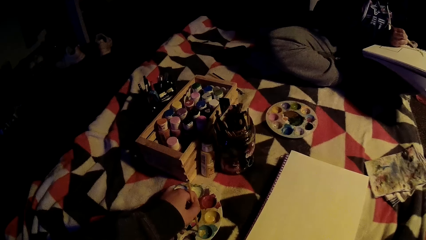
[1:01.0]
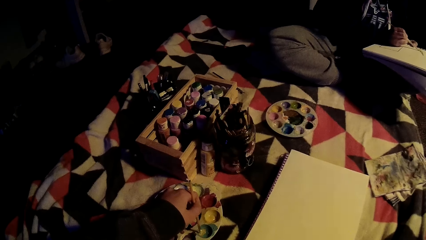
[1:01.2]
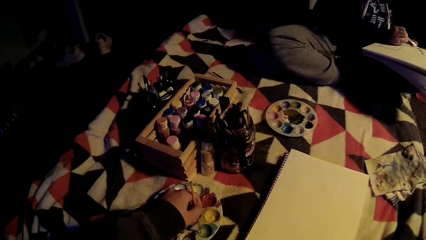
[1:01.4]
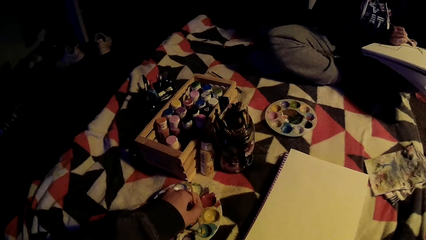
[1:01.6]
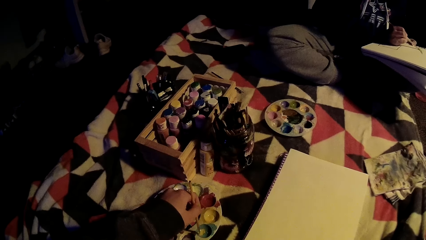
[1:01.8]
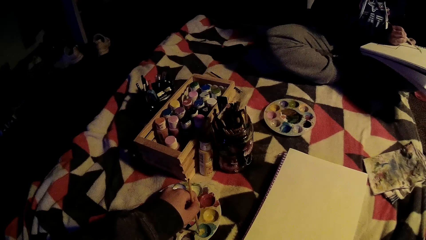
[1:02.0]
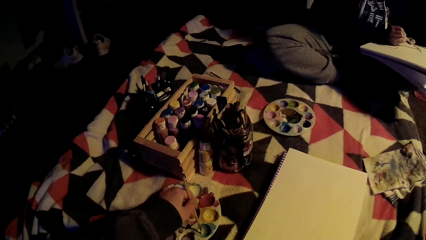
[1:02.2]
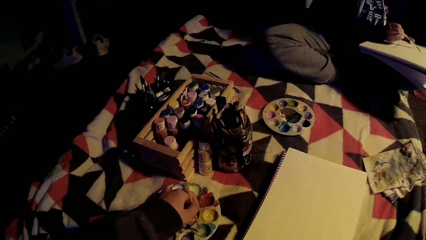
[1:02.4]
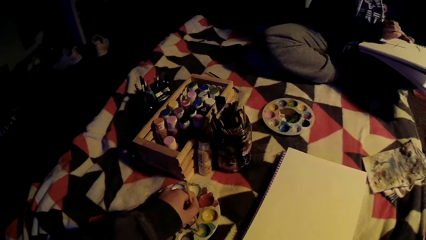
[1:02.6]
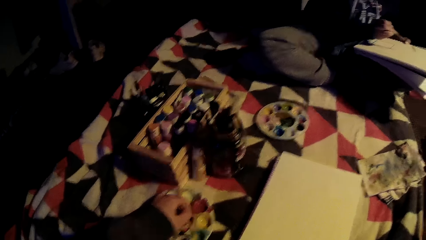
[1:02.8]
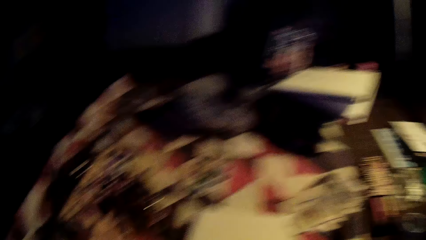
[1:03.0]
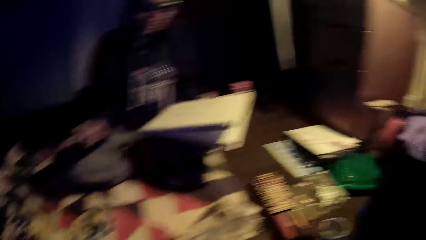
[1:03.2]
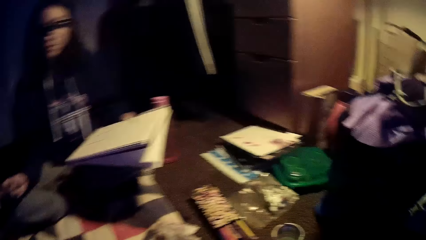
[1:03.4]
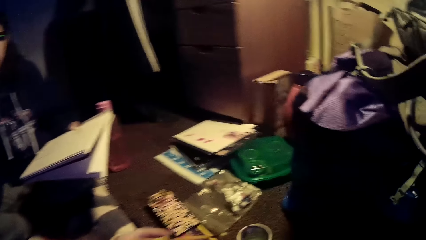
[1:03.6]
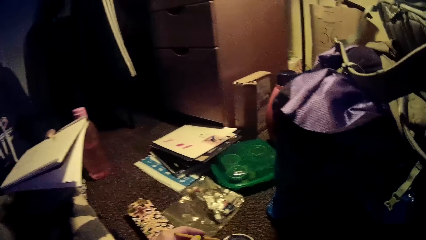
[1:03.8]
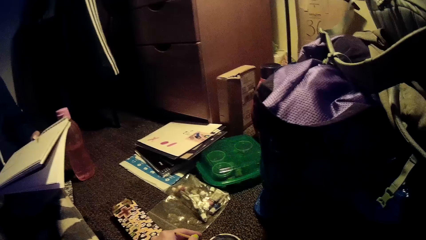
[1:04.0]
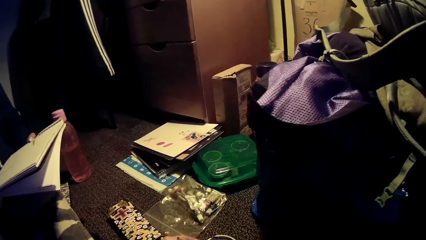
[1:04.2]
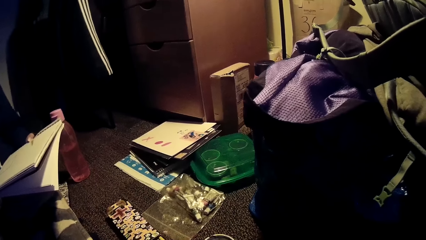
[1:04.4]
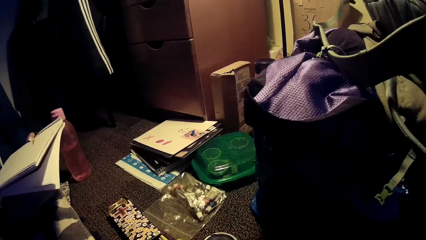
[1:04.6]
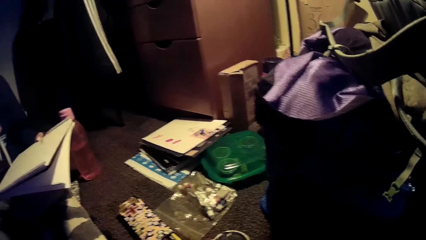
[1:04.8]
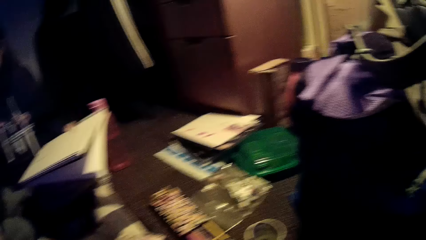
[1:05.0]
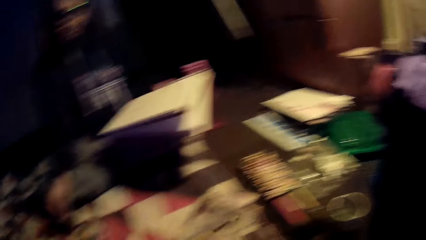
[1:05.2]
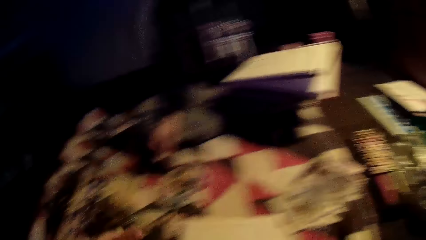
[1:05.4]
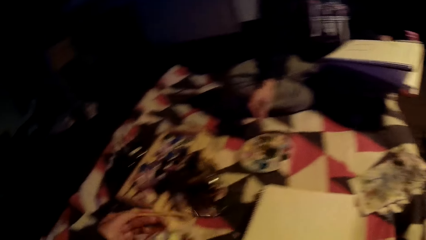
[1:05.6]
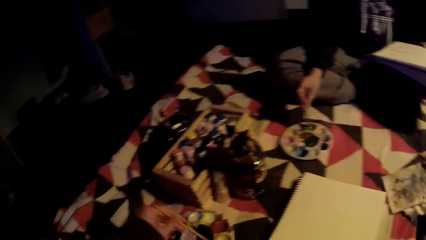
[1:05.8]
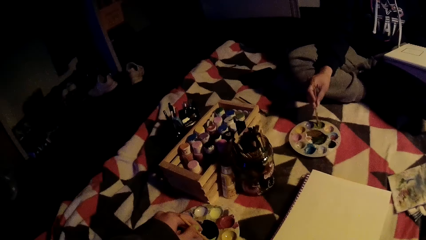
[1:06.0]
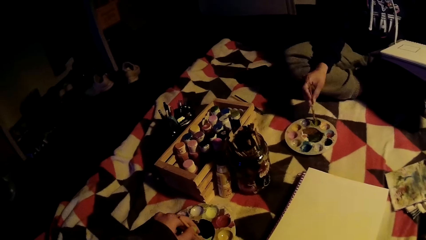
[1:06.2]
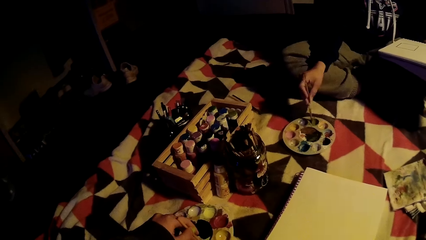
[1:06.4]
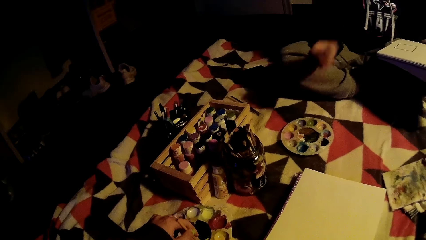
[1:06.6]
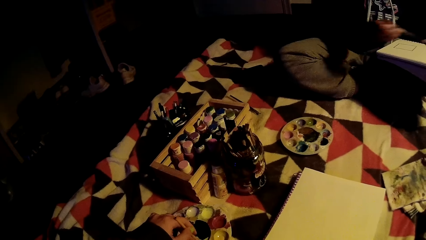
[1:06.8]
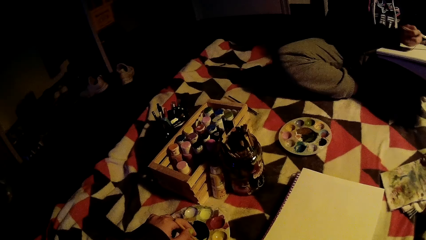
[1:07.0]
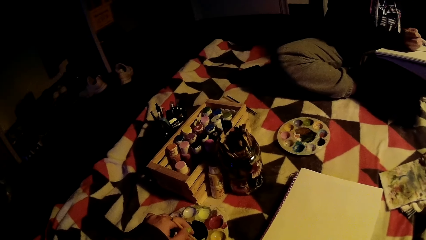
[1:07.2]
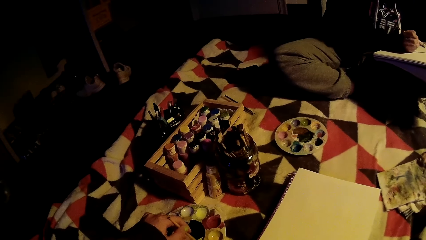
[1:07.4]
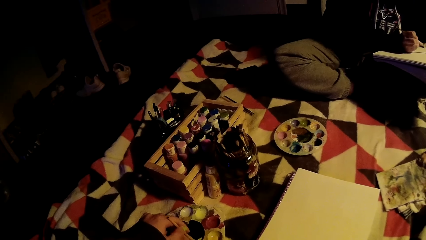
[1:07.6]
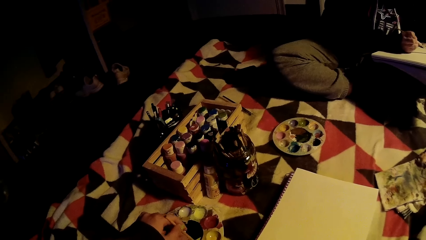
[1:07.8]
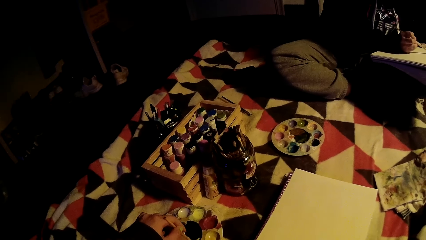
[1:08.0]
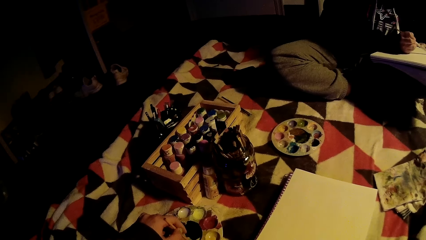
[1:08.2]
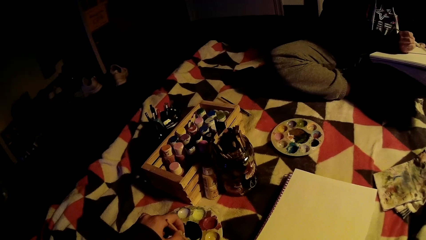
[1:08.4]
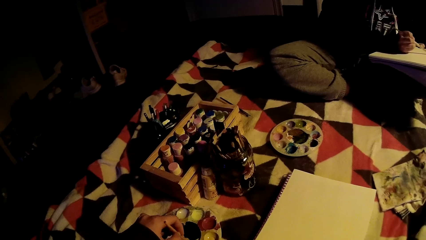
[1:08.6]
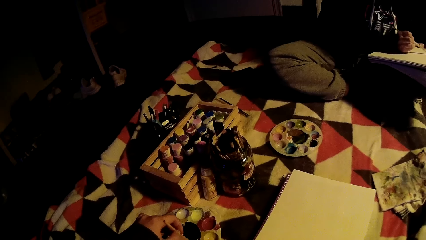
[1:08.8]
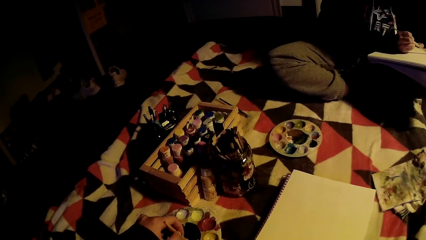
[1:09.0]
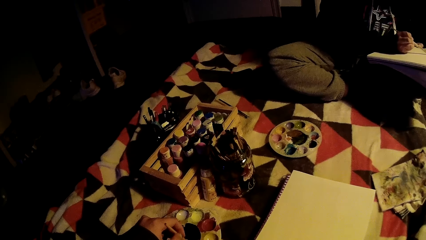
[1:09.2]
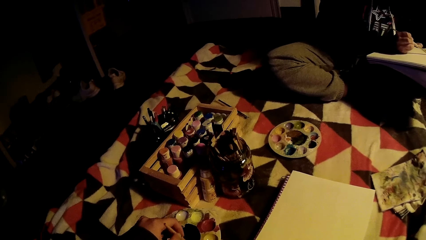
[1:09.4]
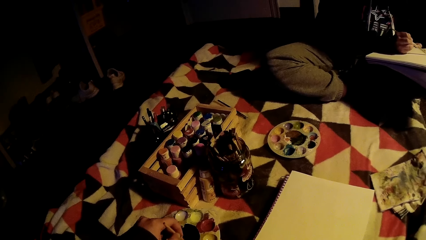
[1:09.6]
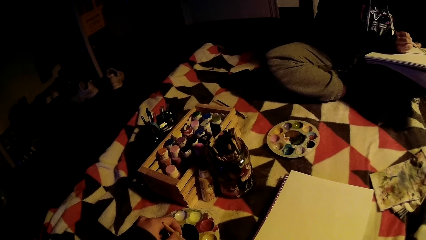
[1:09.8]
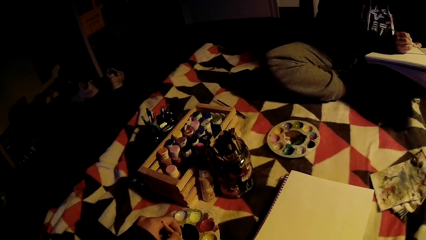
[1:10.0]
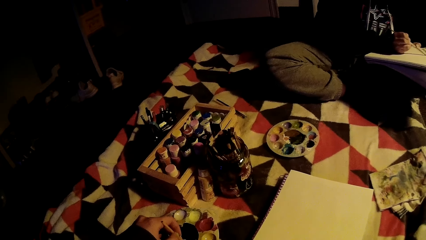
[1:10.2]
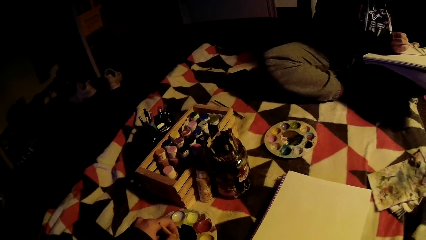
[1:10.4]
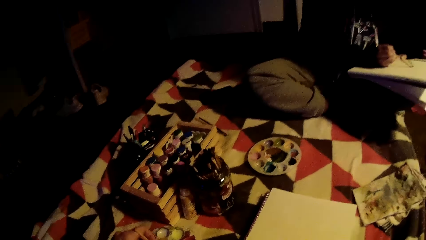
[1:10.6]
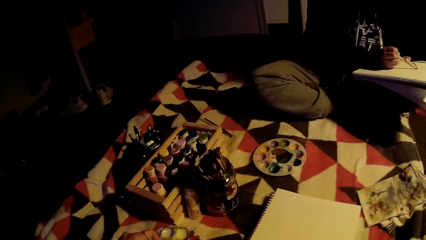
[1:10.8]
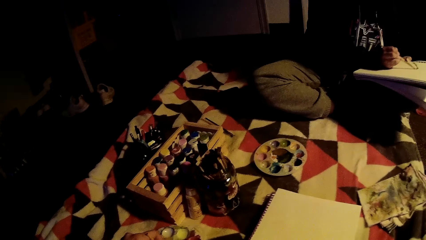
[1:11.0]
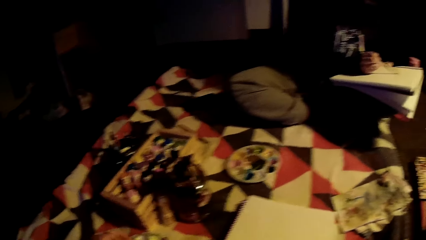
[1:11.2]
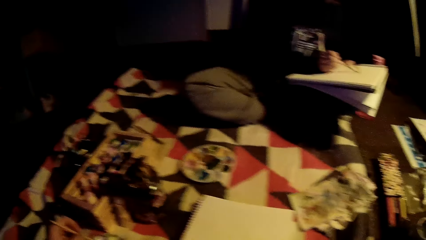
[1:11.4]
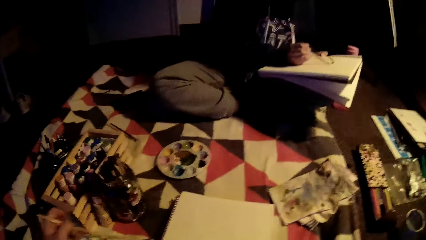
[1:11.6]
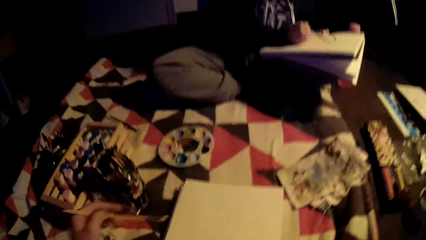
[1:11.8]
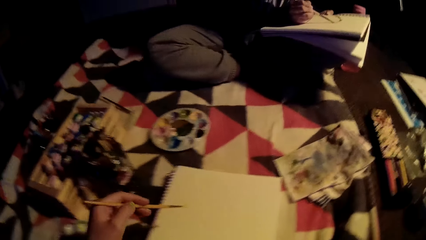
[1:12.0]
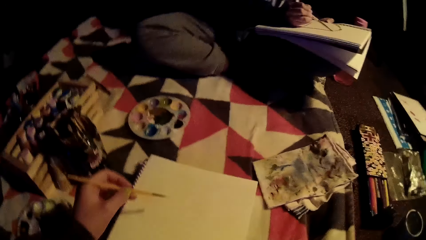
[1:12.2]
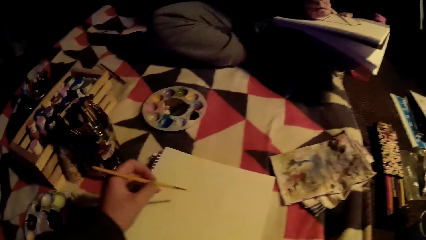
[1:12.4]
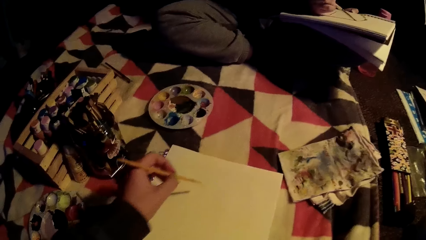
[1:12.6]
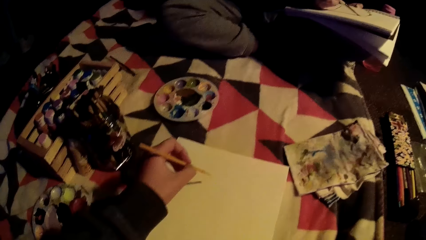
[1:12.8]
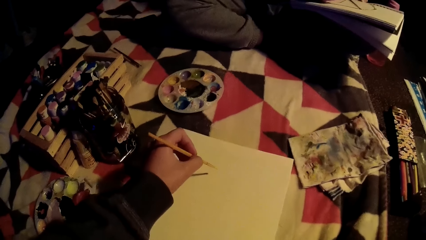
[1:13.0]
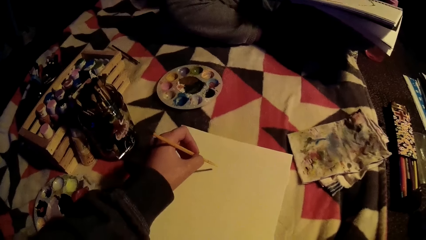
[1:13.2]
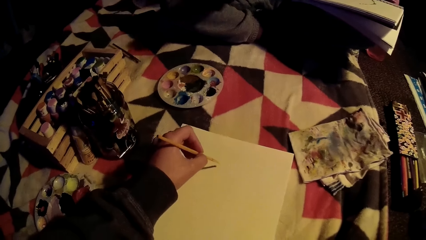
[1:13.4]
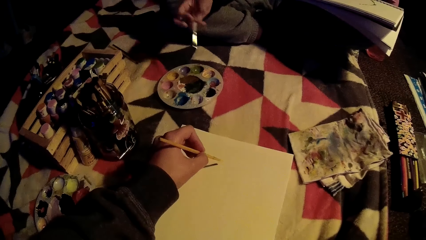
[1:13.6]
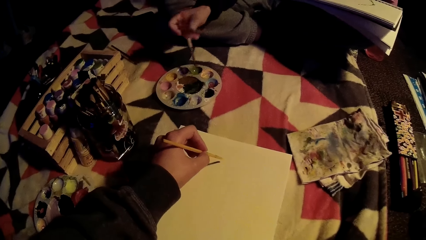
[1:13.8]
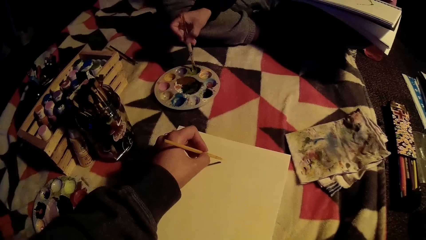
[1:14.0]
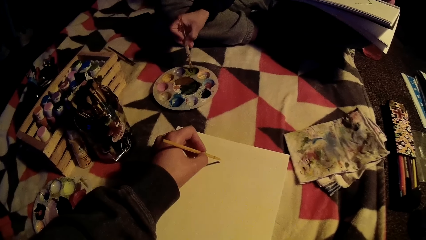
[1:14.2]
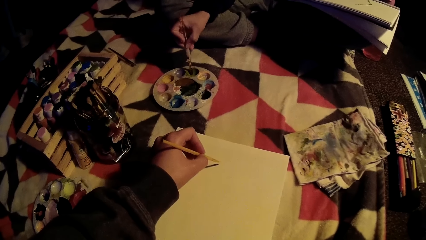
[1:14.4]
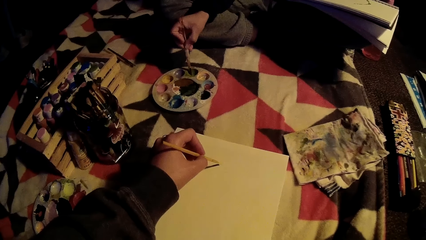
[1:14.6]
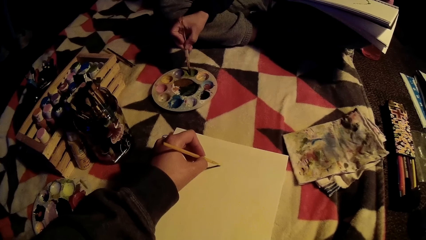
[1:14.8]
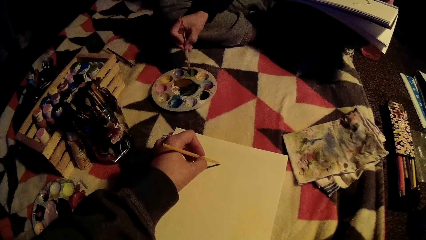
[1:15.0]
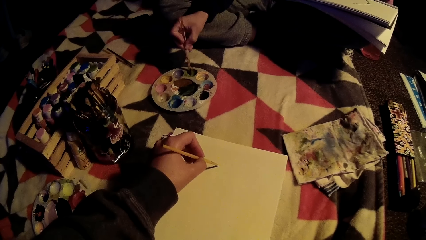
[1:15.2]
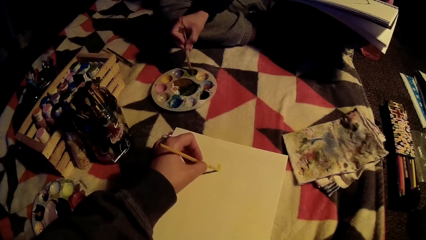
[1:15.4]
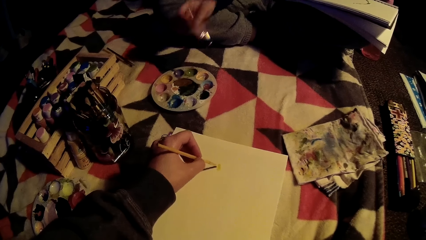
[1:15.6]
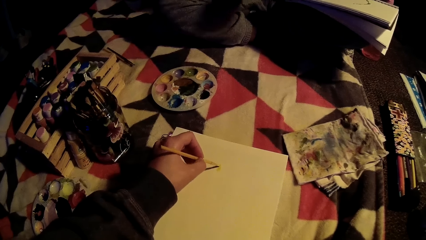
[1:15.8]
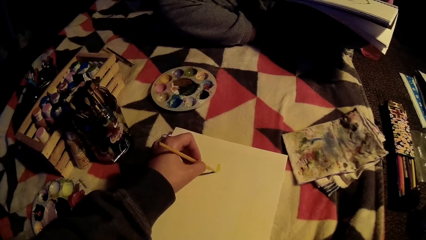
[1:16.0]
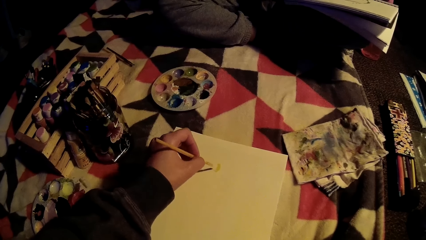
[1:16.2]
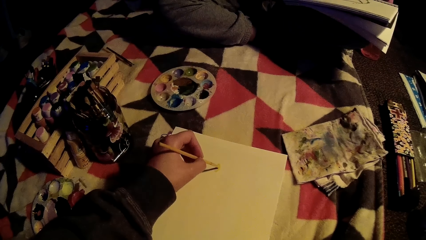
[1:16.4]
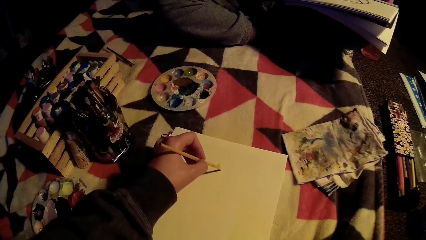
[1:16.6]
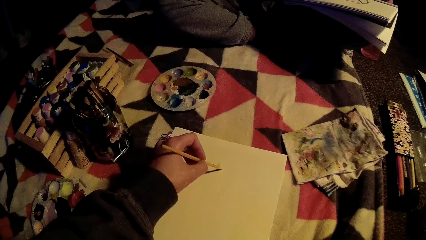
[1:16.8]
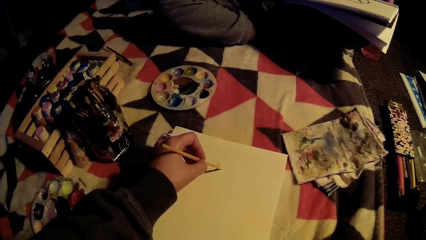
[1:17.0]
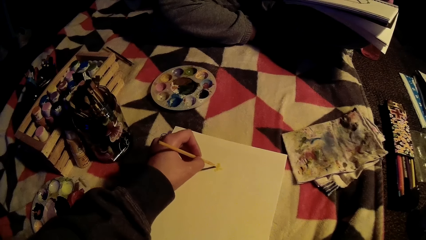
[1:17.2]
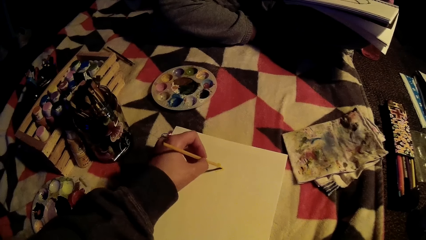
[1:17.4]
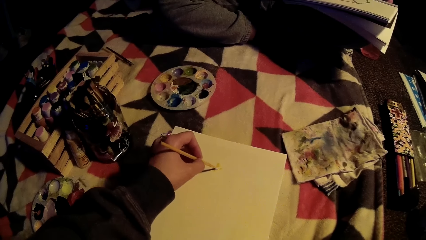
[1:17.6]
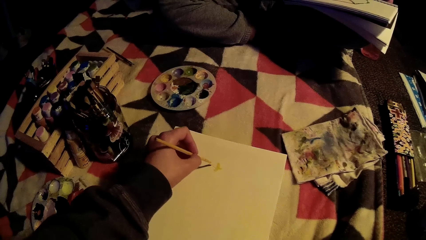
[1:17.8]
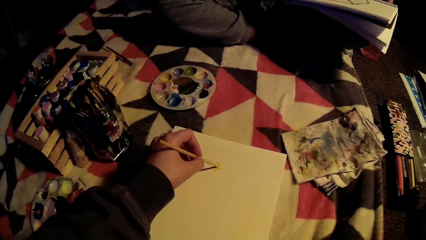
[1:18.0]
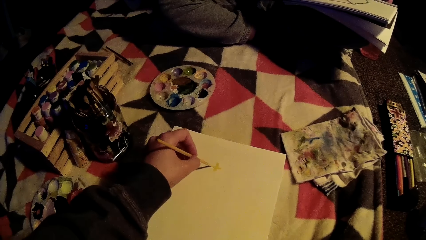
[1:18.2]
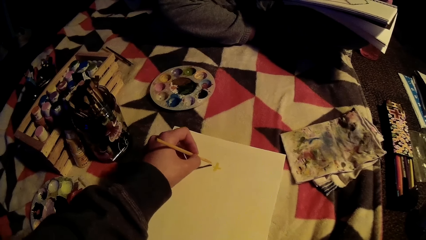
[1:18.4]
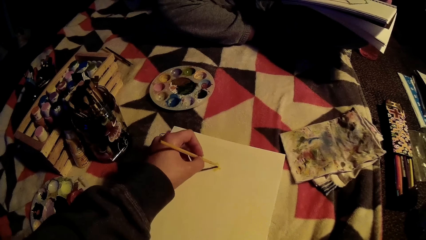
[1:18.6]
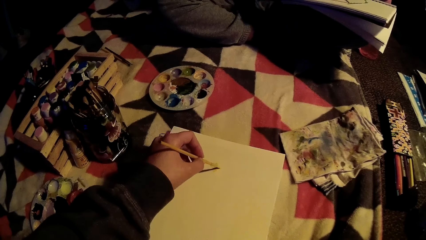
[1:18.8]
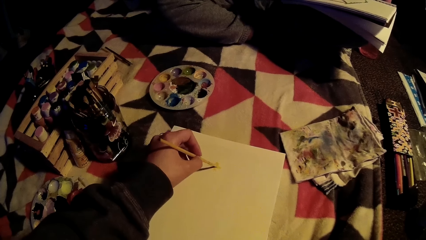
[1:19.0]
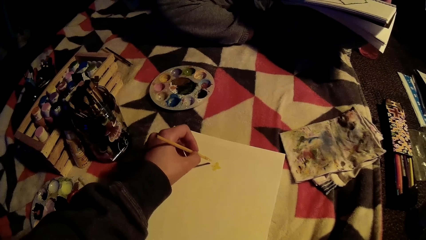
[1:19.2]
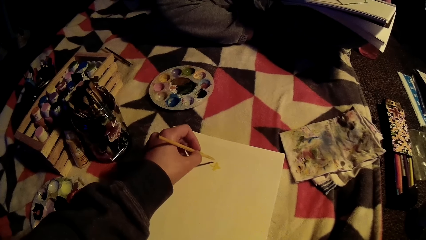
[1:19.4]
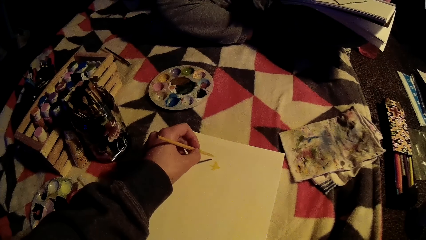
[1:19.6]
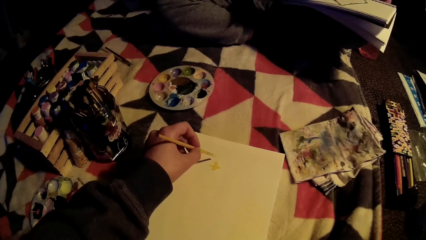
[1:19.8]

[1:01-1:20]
A woman paints. The camera wearer looks around. They dip a brush in the paint. The woman dips a brush in the paint and paints a book. The camera wearer paints the book. The woman dips the brush in the paint. The camera wearer paints. The woman paints the book. The camera wearer paints again.
